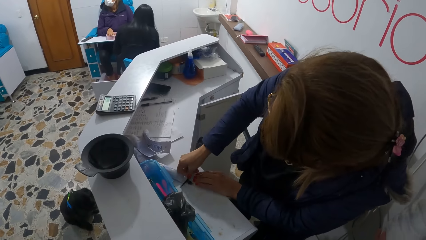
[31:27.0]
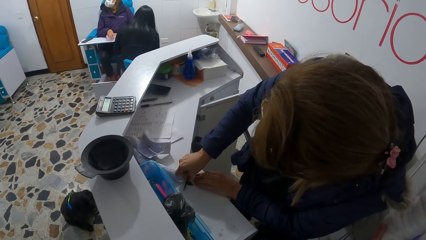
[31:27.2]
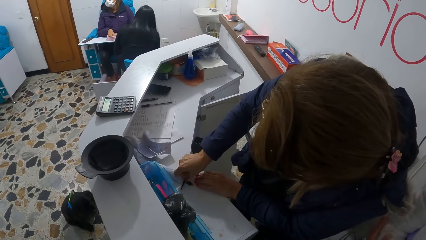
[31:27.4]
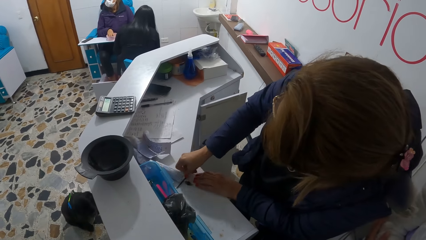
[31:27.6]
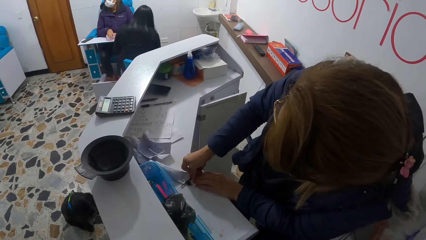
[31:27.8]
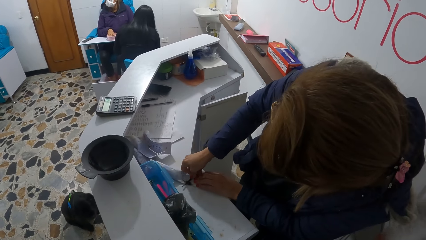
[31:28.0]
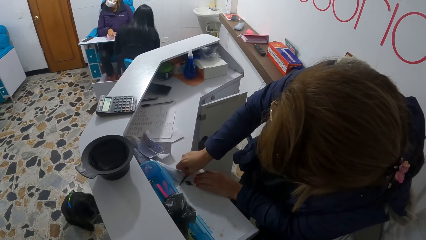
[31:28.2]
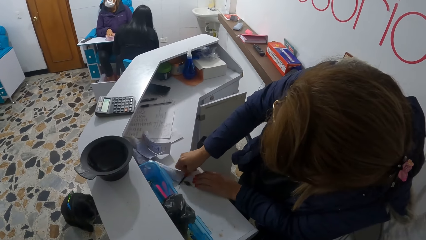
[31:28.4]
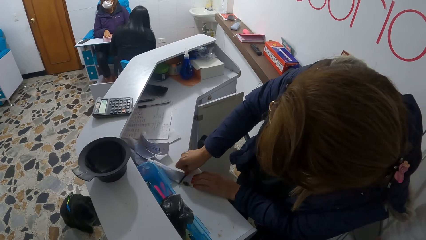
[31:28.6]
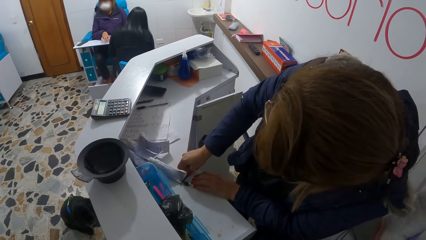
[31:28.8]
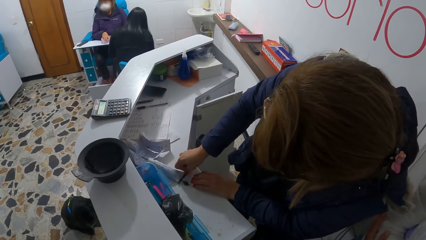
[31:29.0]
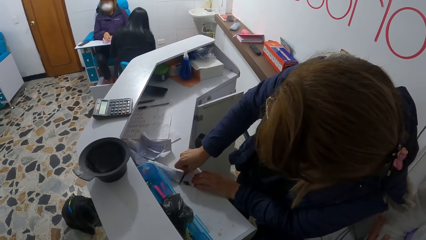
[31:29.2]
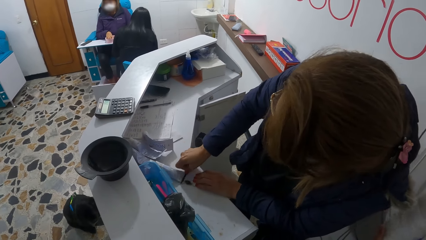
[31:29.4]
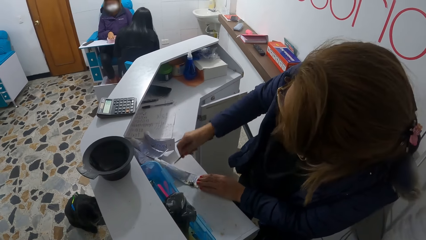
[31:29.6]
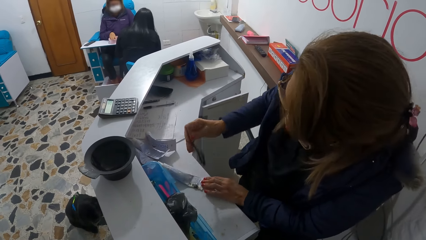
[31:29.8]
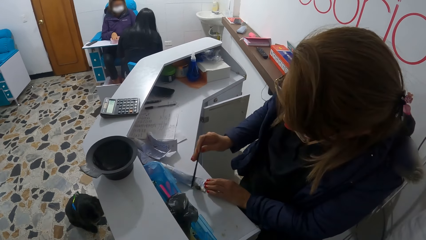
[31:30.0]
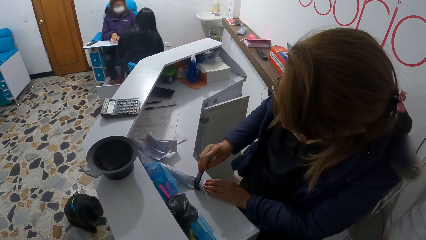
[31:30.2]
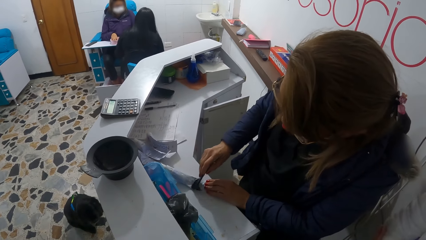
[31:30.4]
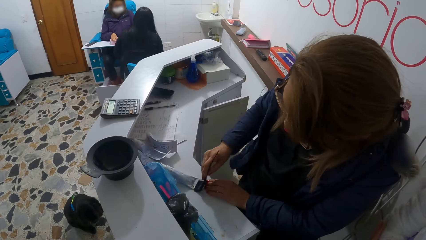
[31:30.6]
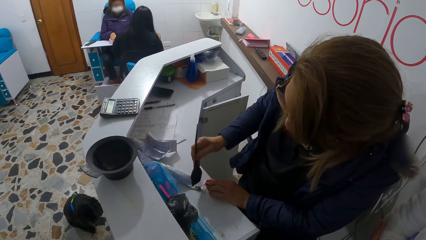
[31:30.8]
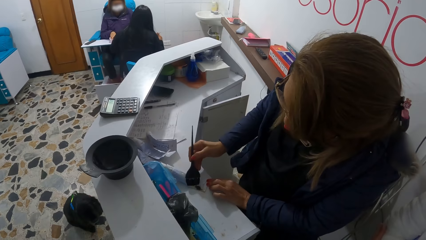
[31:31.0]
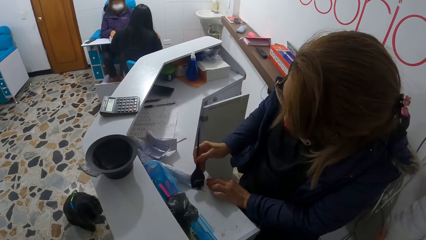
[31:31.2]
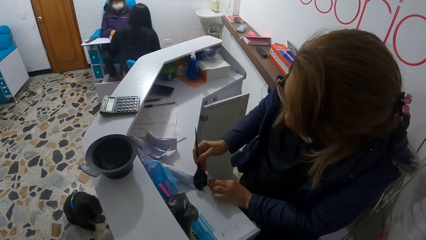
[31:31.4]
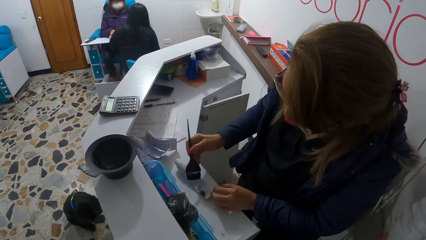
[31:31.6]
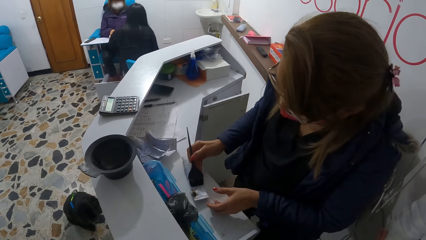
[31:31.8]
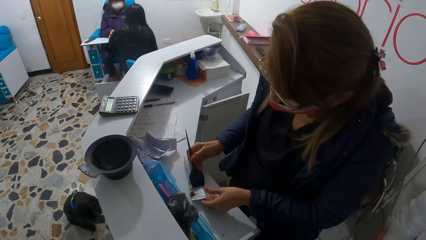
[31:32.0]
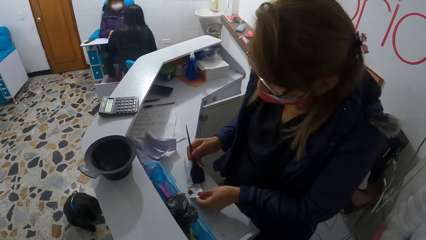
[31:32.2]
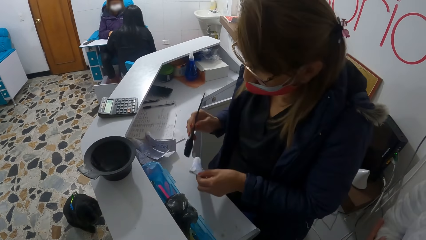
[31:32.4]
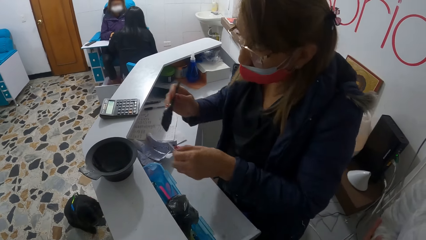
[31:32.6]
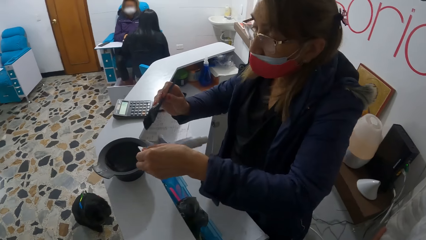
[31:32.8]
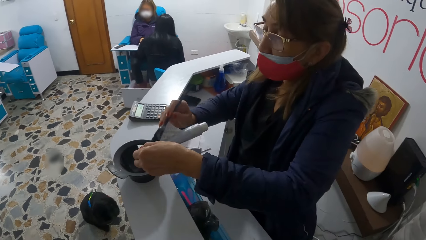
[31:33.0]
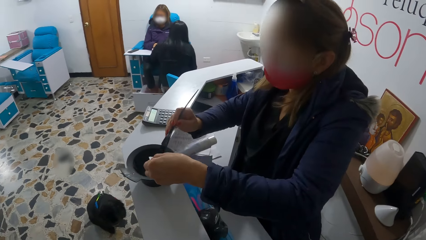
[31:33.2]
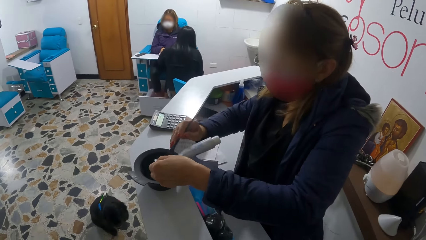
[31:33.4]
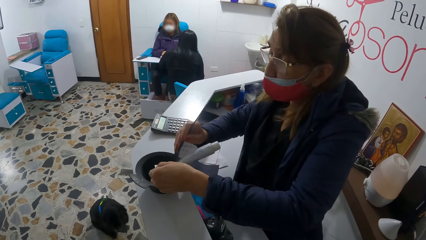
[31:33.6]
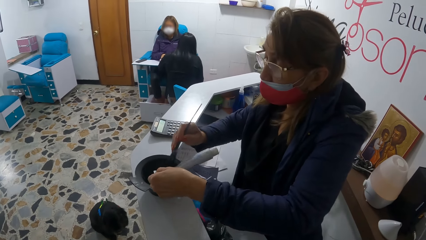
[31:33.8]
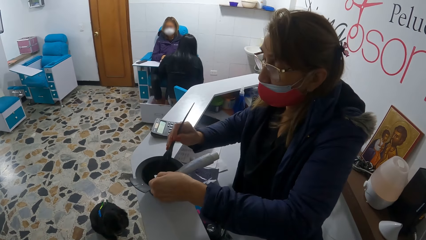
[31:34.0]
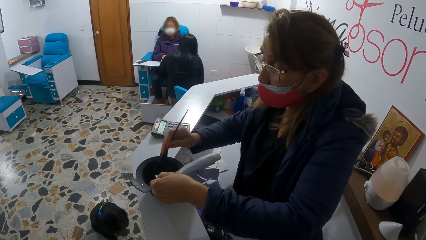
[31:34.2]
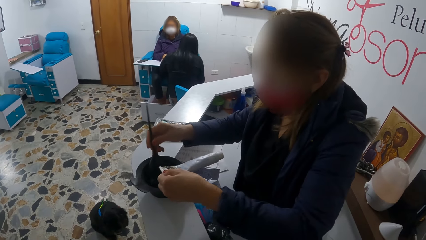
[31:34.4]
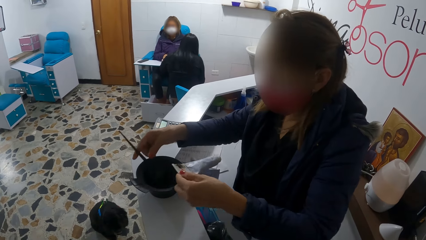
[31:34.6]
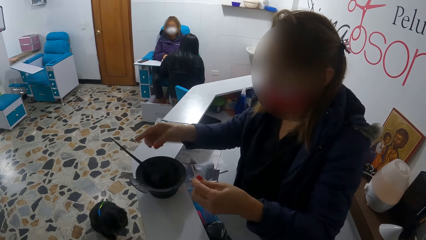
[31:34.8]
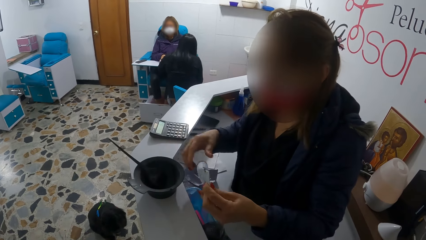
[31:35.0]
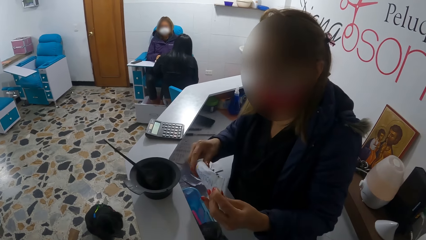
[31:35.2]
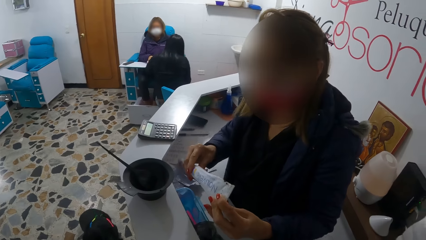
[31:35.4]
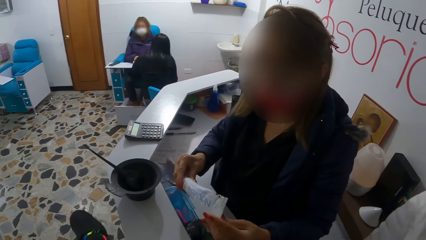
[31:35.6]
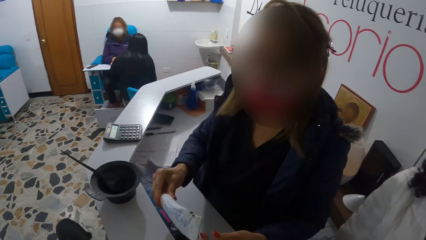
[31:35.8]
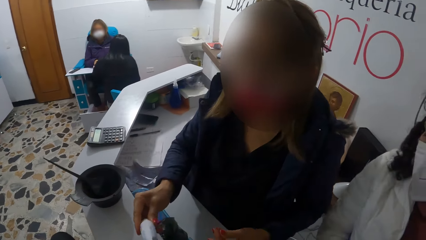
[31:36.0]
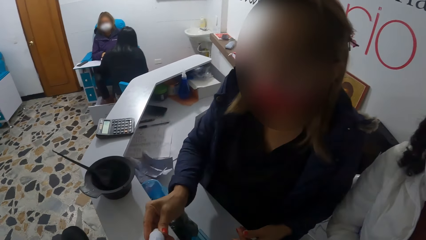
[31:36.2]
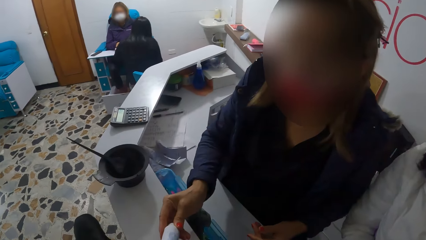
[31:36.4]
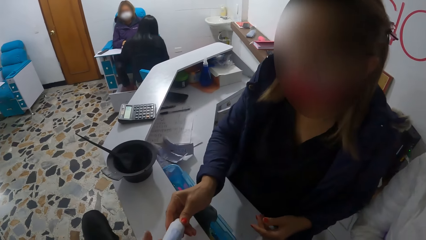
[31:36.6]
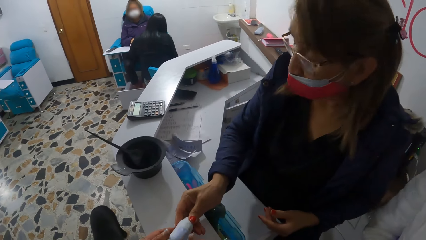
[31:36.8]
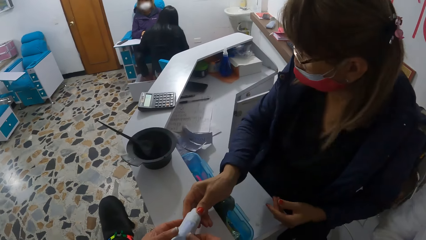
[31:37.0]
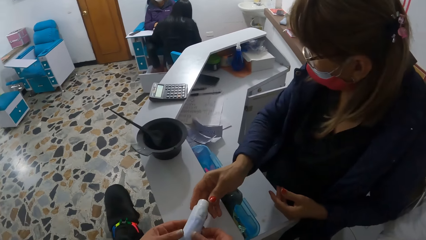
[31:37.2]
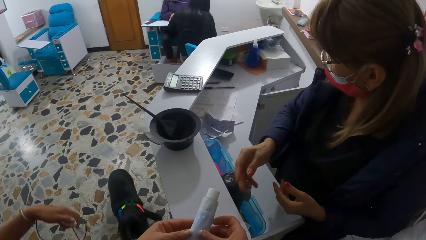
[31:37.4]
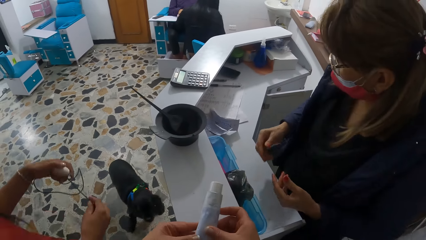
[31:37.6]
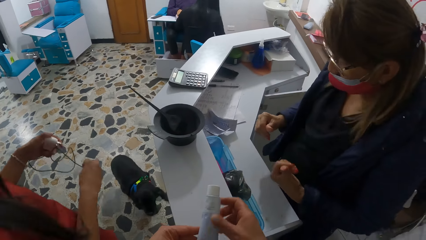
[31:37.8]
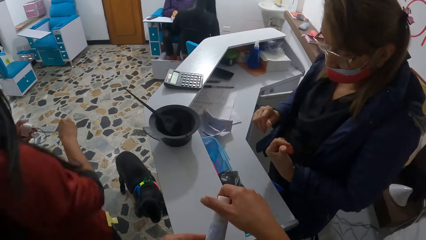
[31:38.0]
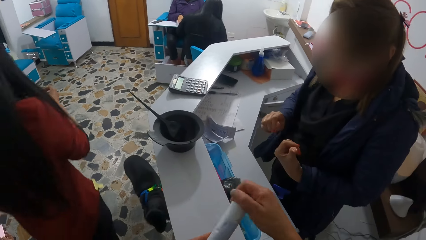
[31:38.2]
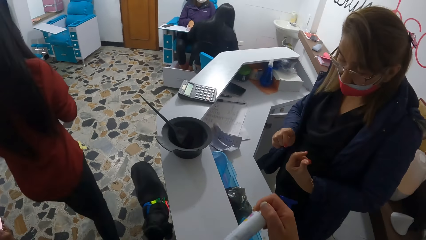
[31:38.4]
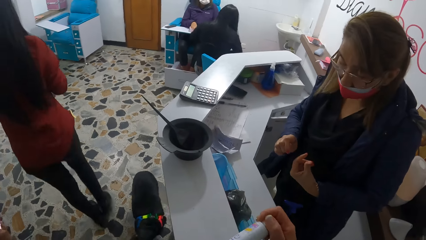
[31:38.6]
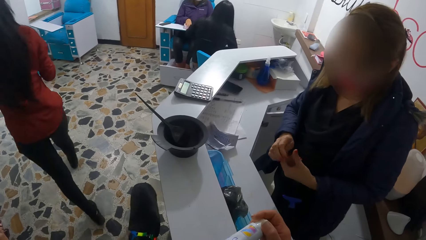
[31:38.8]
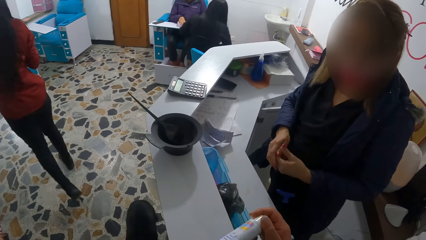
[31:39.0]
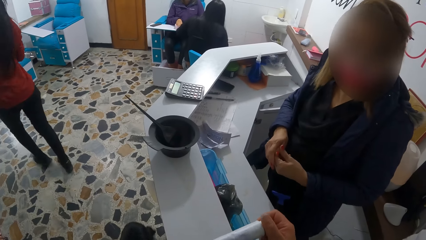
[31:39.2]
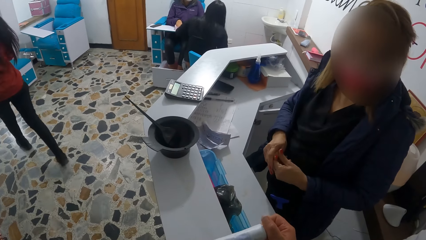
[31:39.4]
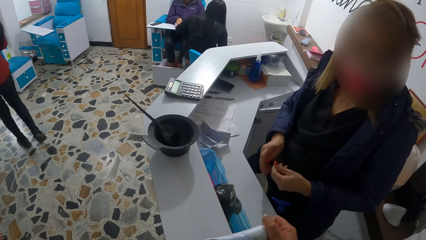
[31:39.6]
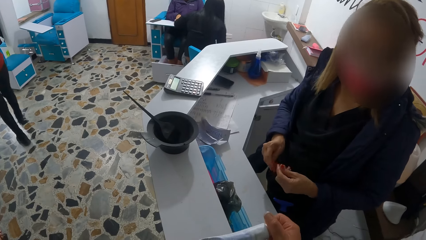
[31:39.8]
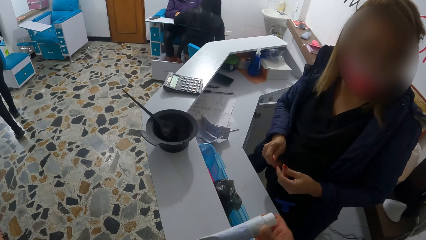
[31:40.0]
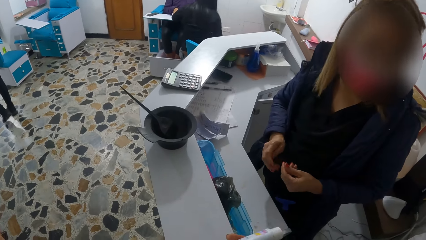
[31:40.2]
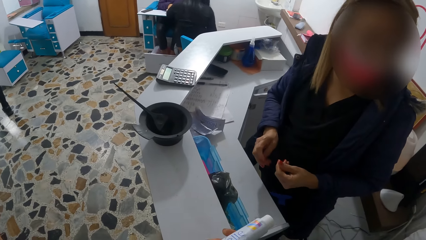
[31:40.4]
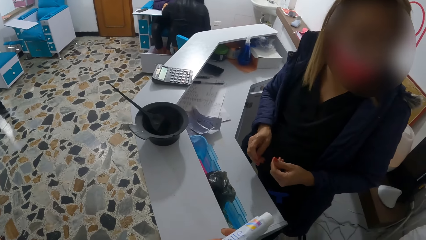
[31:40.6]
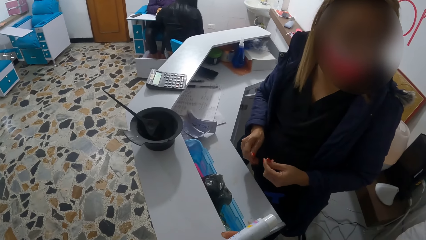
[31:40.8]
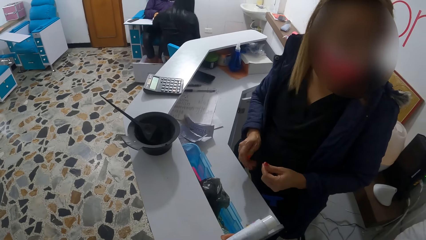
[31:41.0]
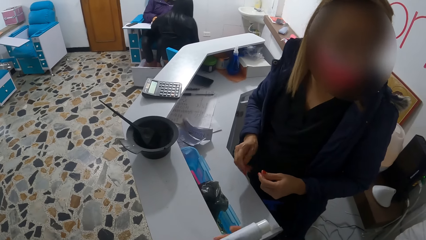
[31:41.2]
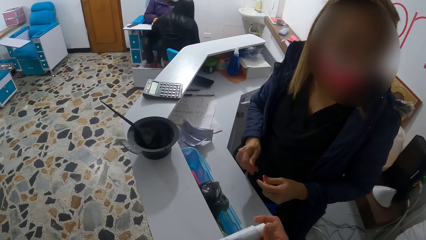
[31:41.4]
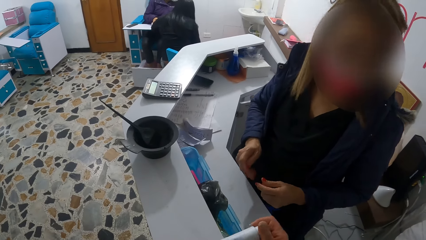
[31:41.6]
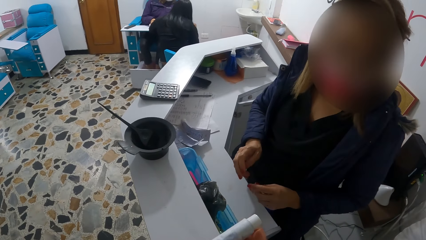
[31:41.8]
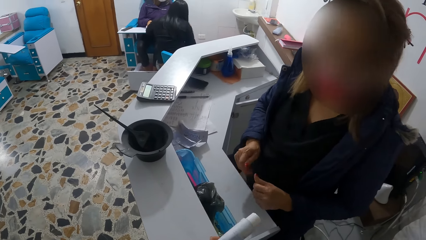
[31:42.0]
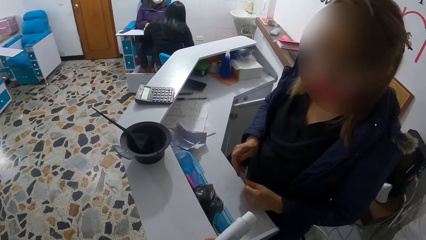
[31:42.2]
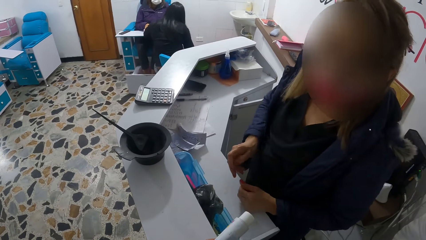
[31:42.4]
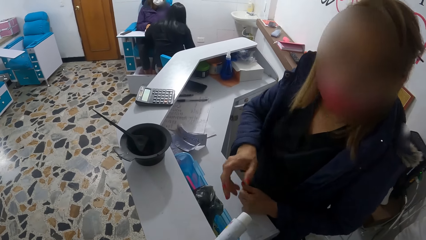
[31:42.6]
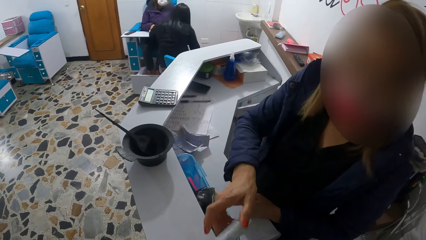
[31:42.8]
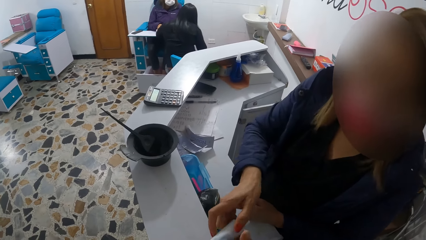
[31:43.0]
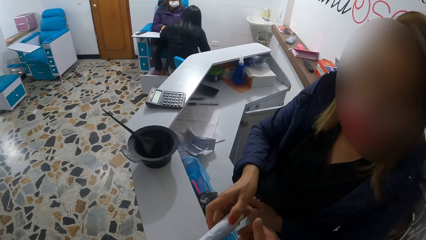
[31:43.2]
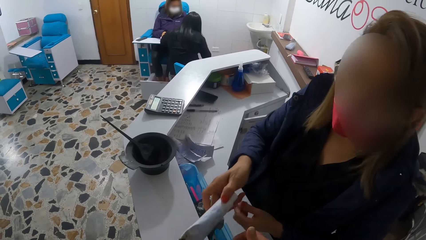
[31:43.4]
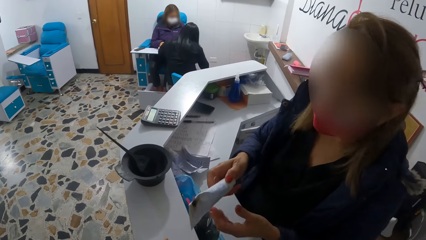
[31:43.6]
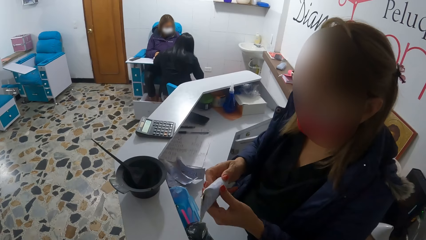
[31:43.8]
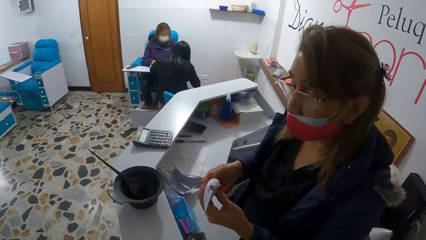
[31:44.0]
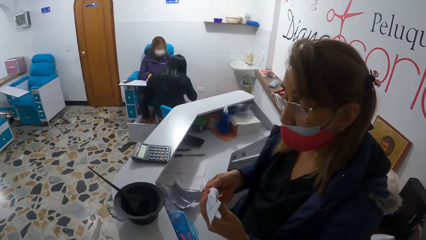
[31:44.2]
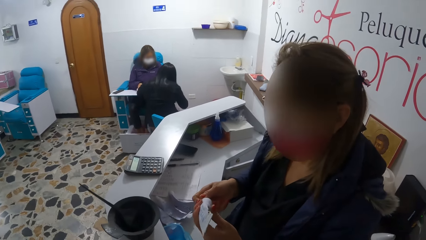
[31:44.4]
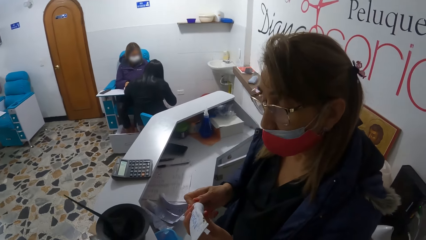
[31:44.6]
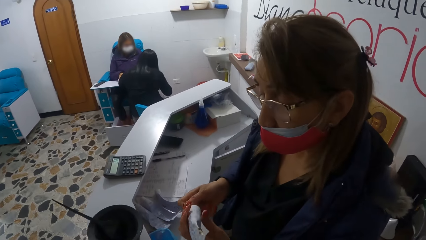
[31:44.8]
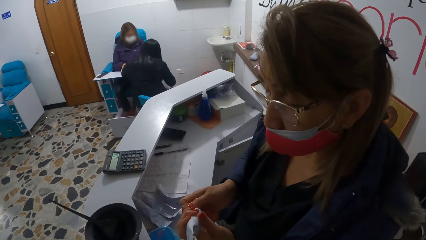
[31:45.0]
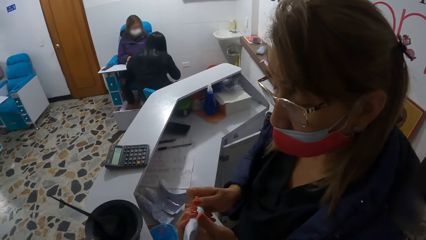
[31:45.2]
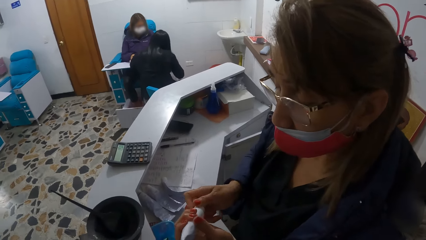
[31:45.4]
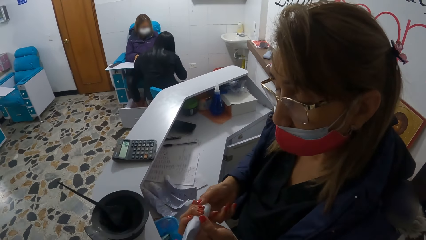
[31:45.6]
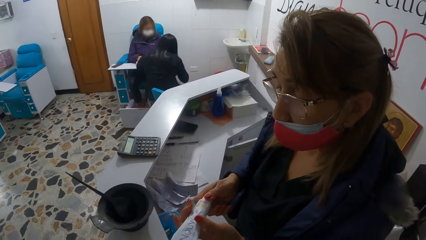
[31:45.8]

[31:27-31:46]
The woman cleans the tube of dye with the brush in her right hand. The woman picks up the tube of dye from the reception desk with her left hand. The woman brushes dye from the tube of dye into the bowl on the reception desk with the brush in her right hand. The woman drops the brush inside the bowl on the reception desk with her right hand. The camera wearer takes the tube of dye from the woman with both hands. They examine the tube of dye in both hands. The woman takes the tube of dye from the camera wearer with her right hand. The woman removes the cap from the tube of dye with her right hand.
